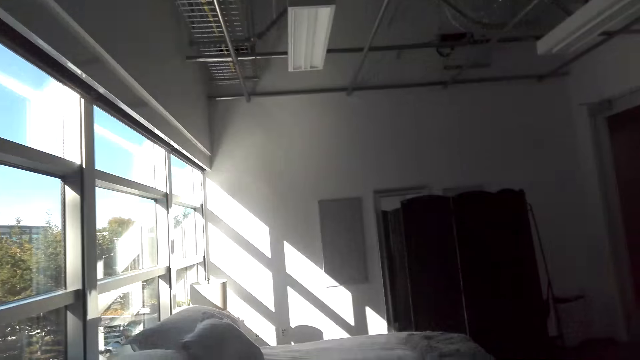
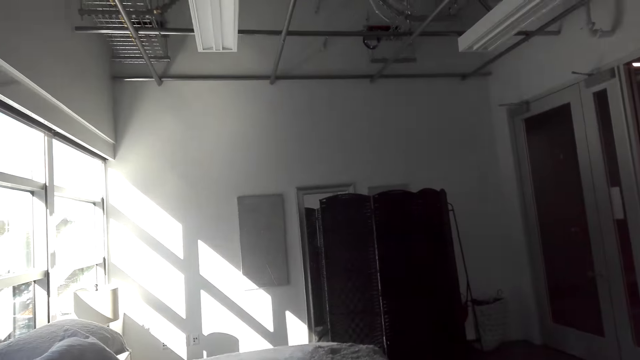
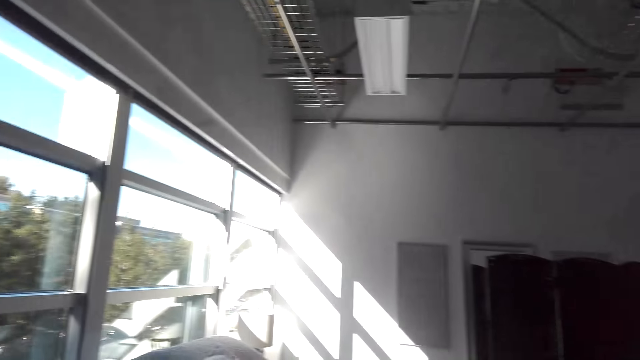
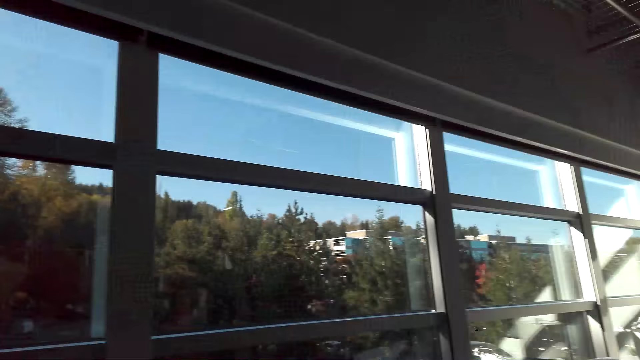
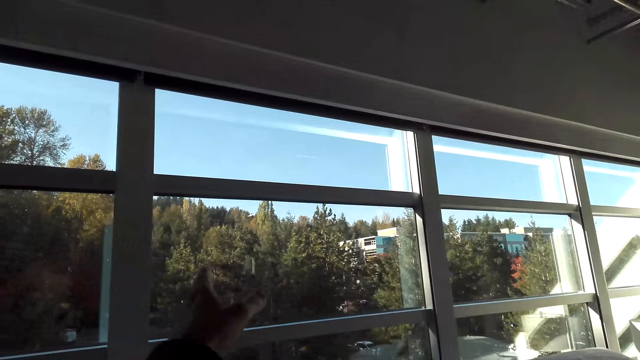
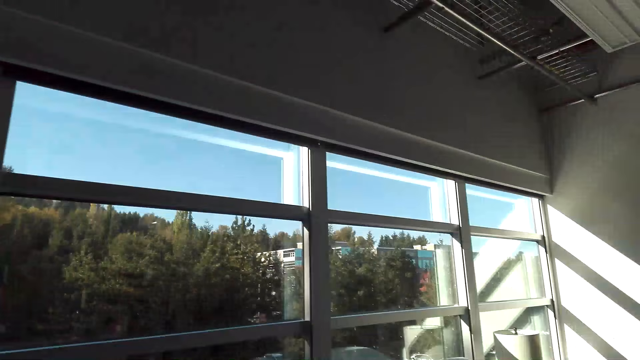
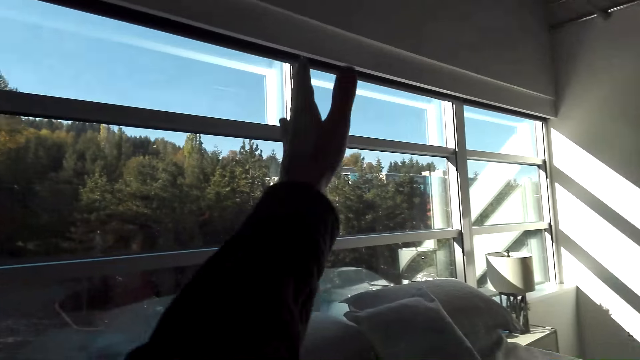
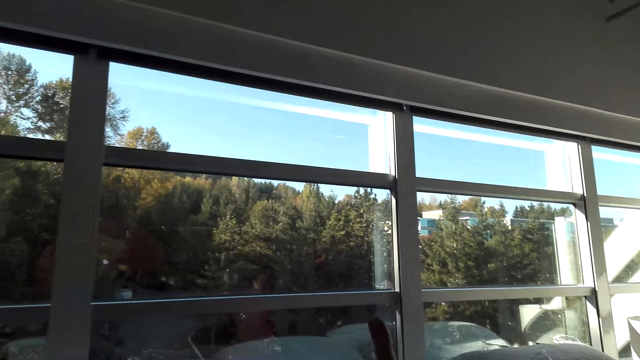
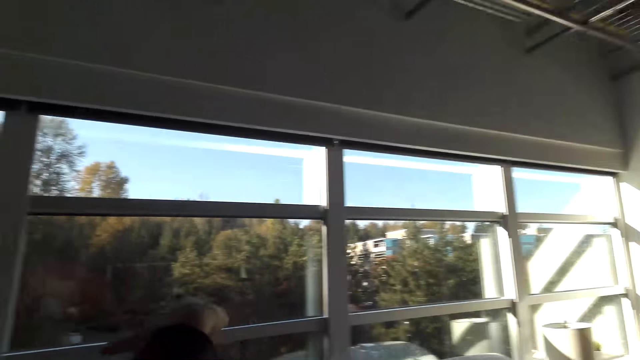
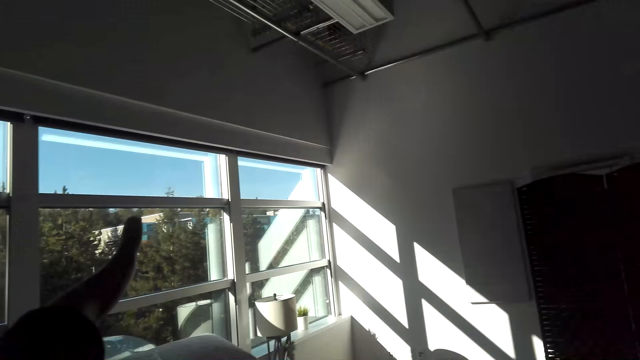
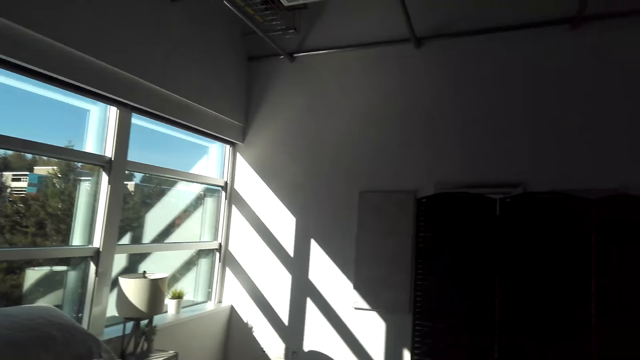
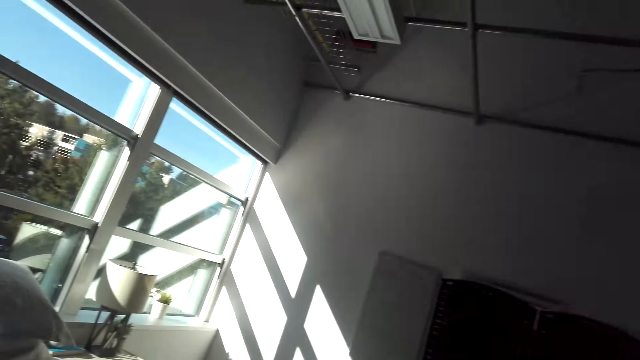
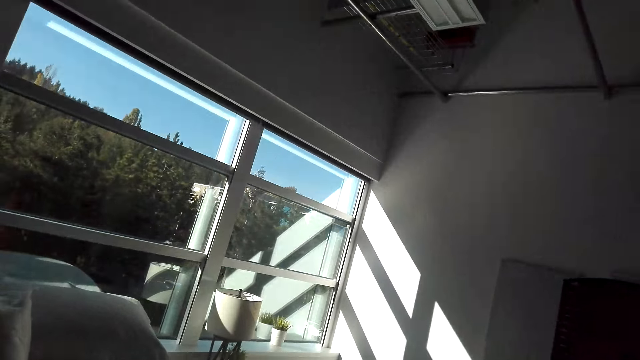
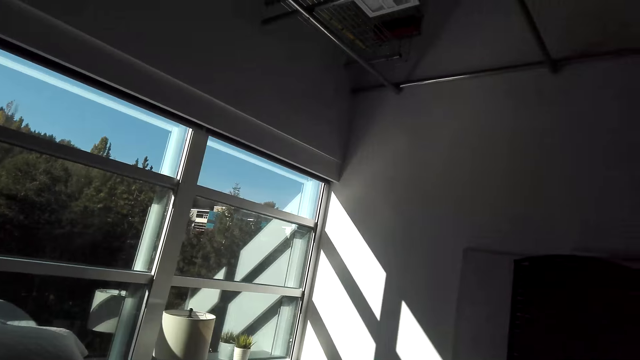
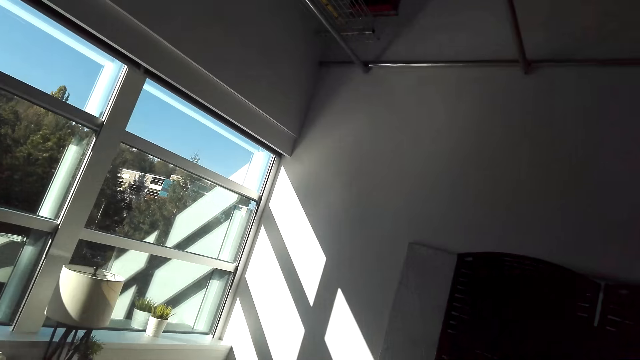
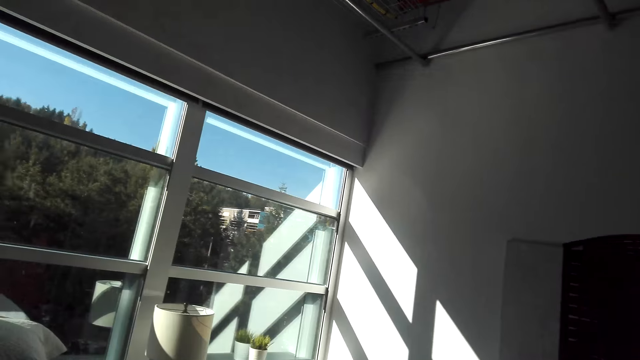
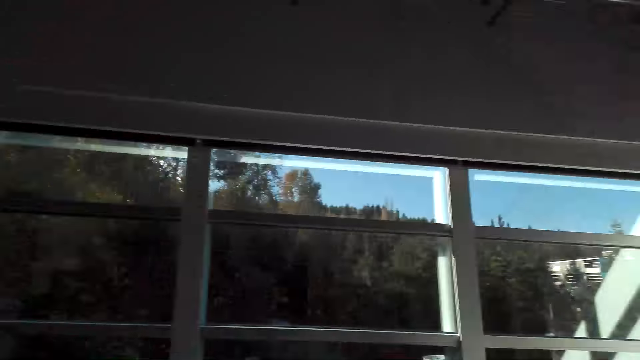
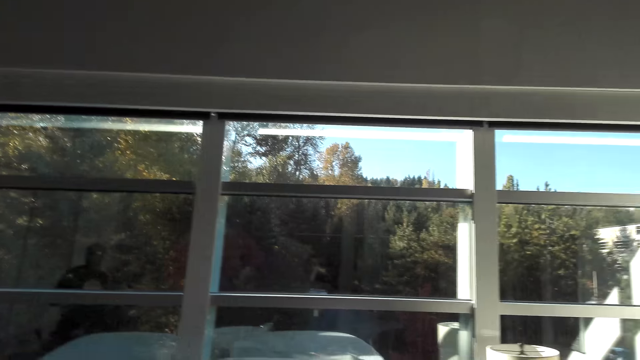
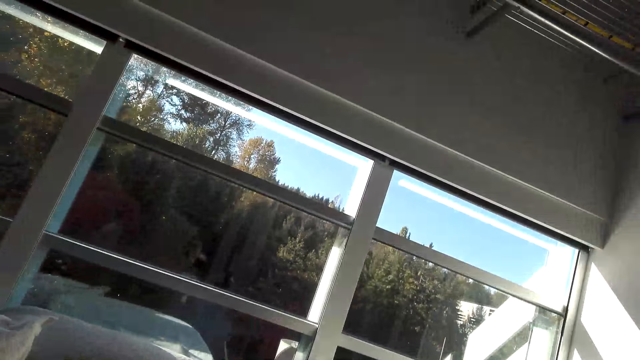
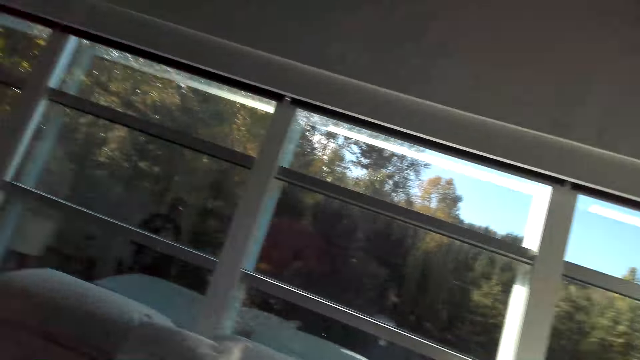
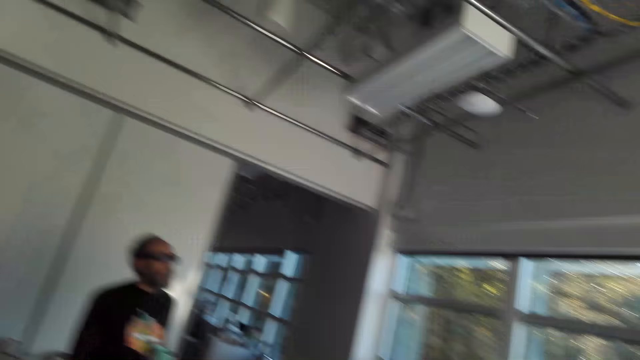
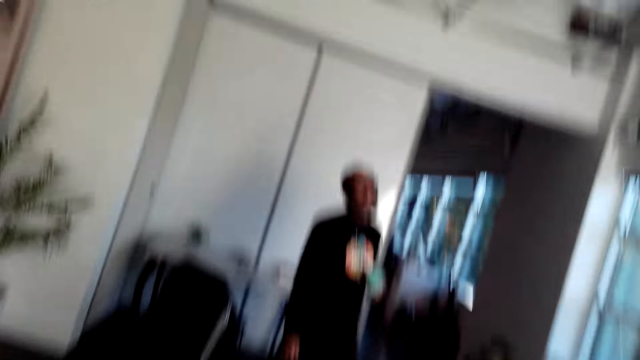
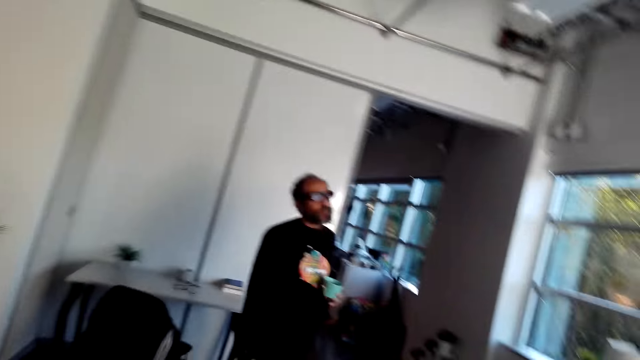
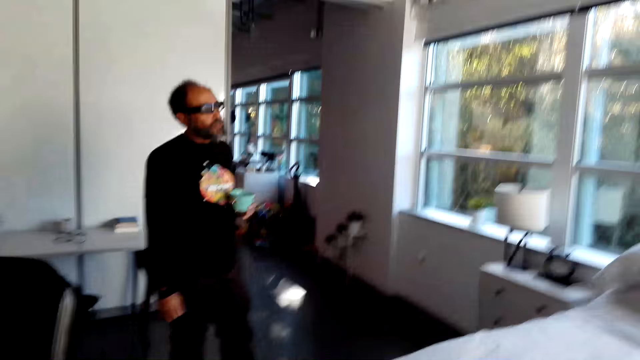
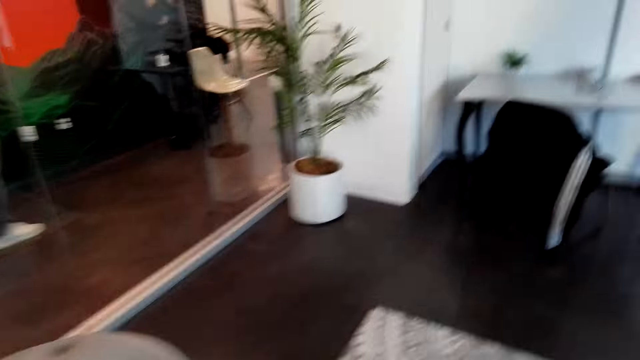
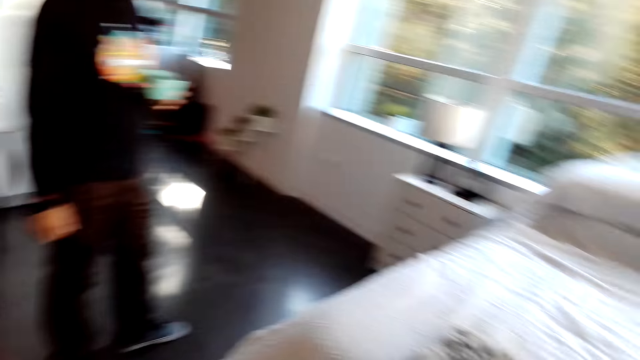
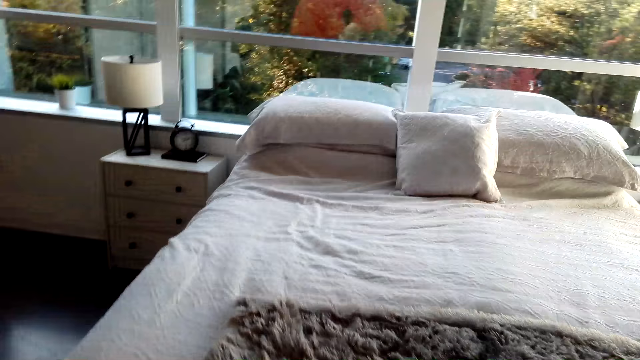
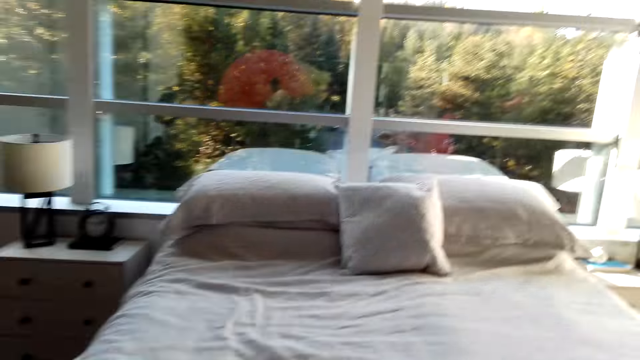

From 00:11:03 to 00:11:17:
The camera wearer uses gestures. They point the hand. They look around. They use gestures. They speak. A man speaks. The camera wearer looks around. They speak. The man speaks. The camera wearer speaks. The man looks around. The camera wearer looks around. The man speaks and looks around.

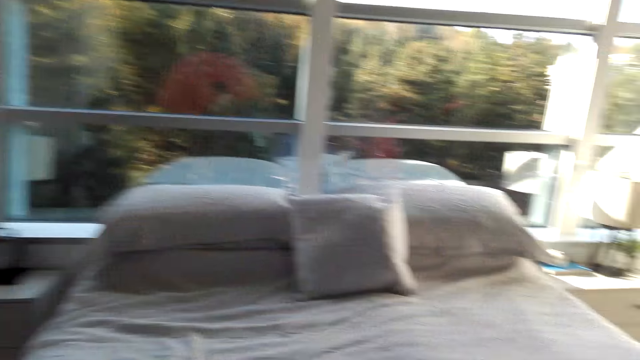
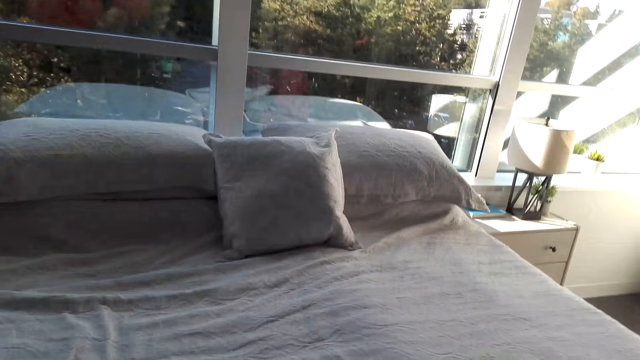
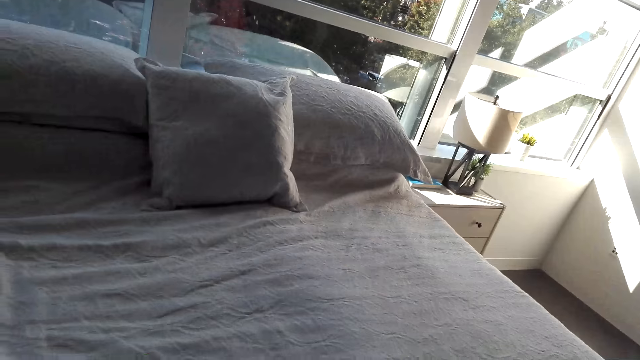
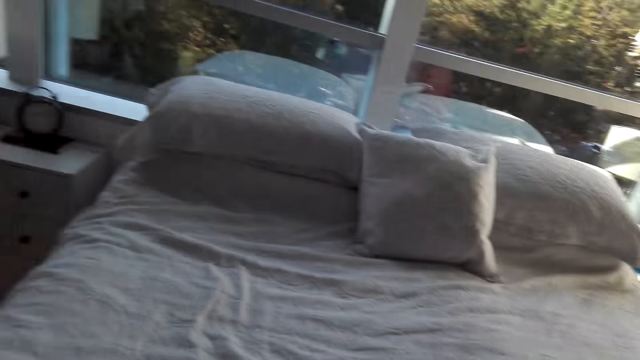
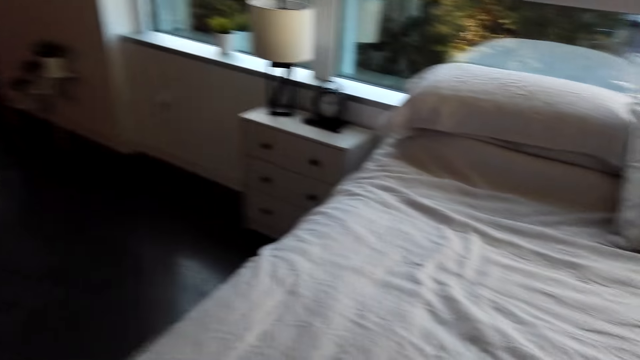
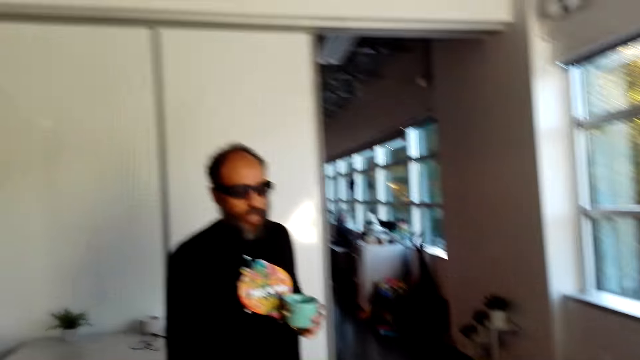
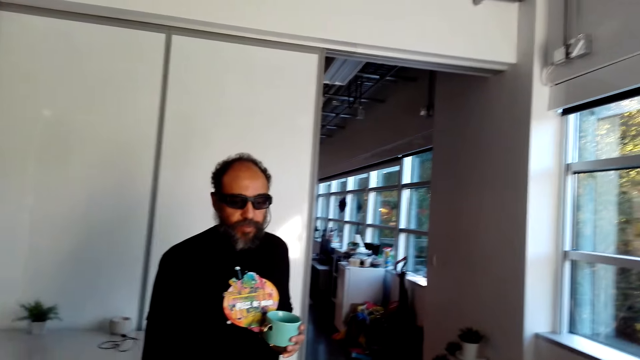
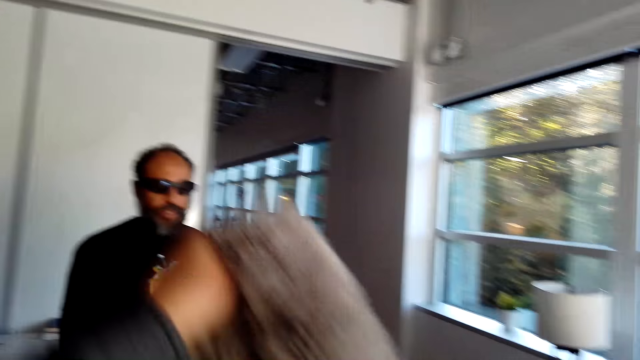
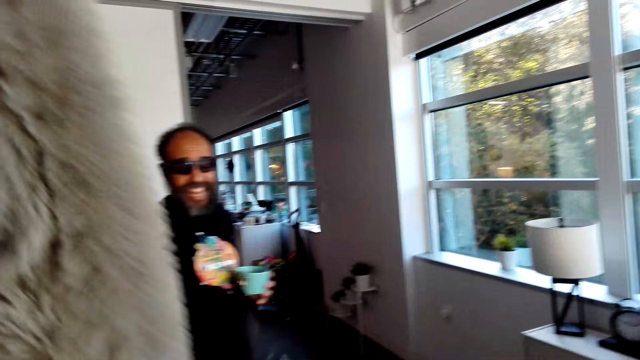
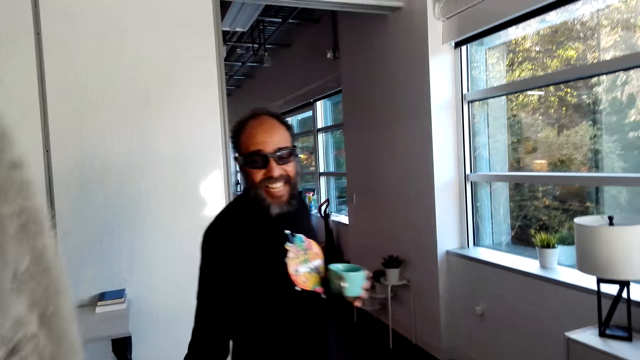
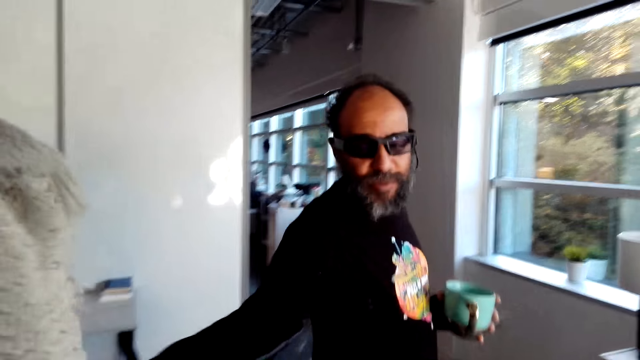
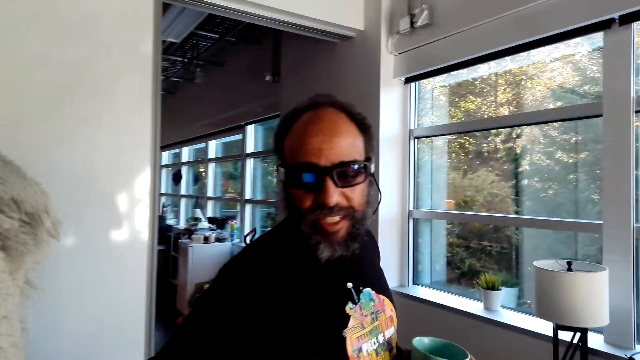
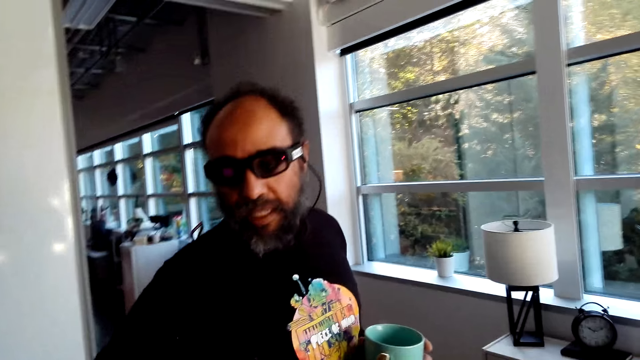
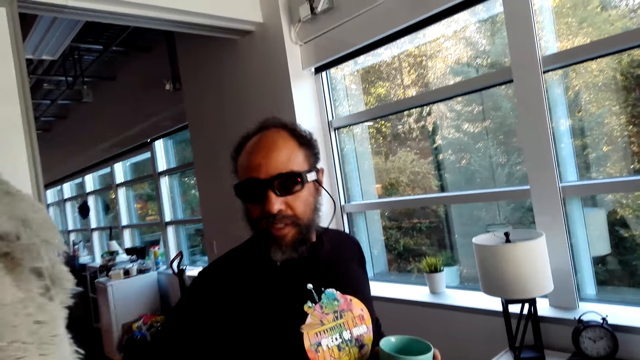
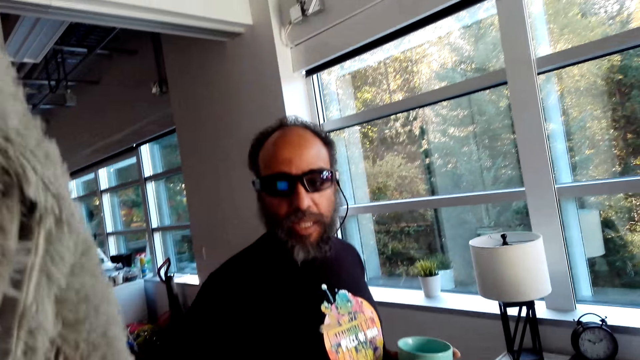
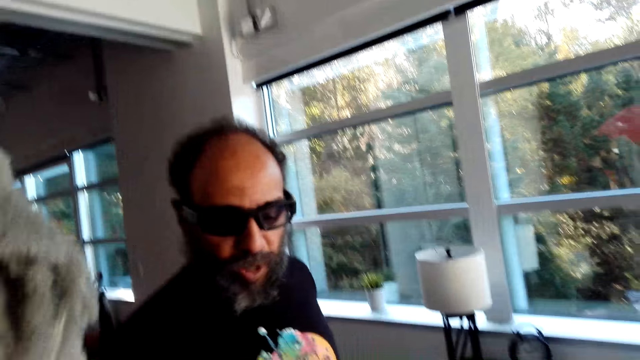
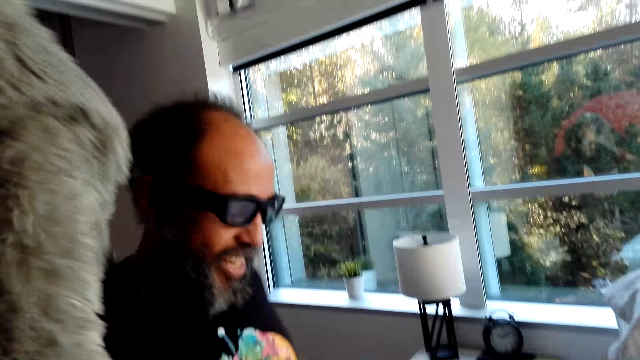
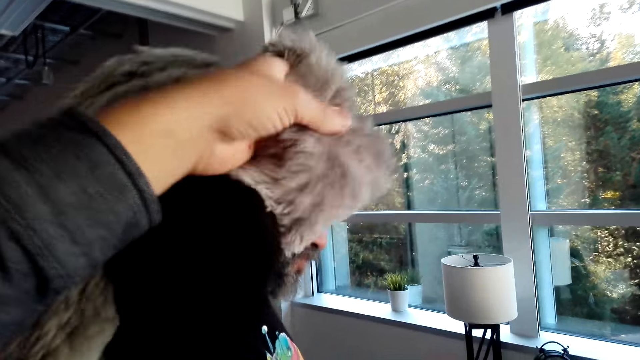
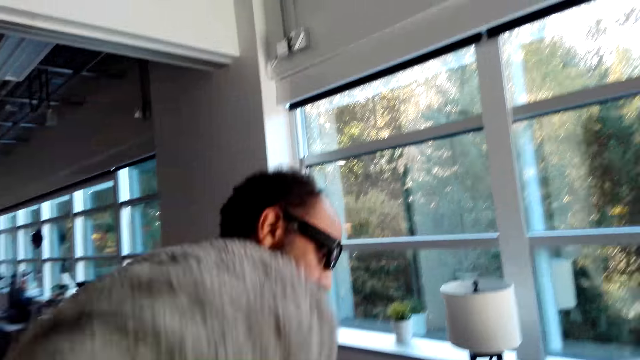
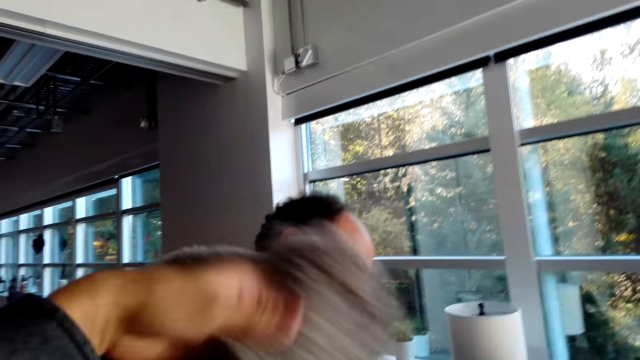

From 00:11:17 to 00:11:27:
The camera wearer speaks. A man looks around. The camera wearer picks a scarf or cloth from the bed. The man walks around, speaks, and picks the cloth from the camera wearer. The camera wearer speaks. They give the man the cloth. The man speaks and walks around.
